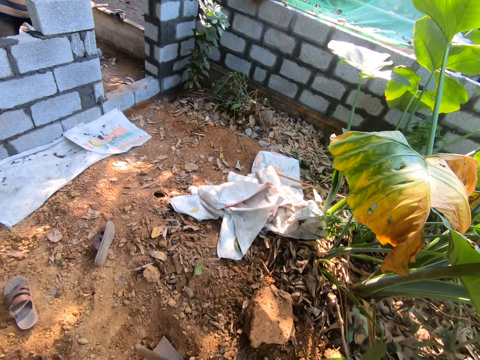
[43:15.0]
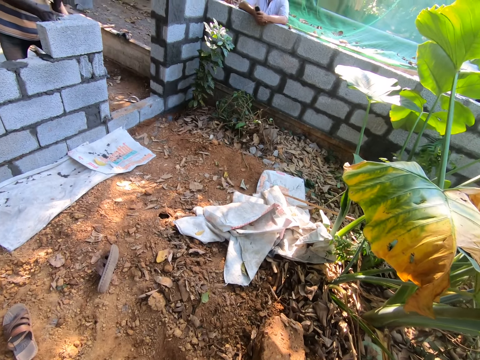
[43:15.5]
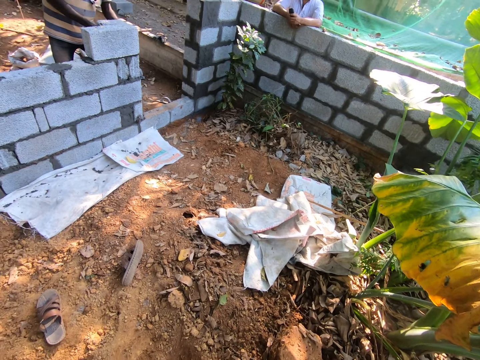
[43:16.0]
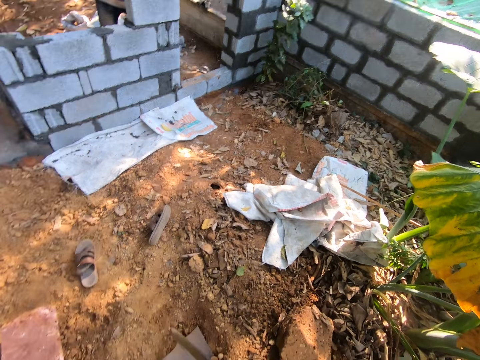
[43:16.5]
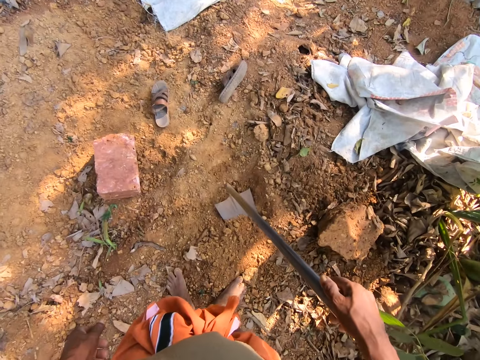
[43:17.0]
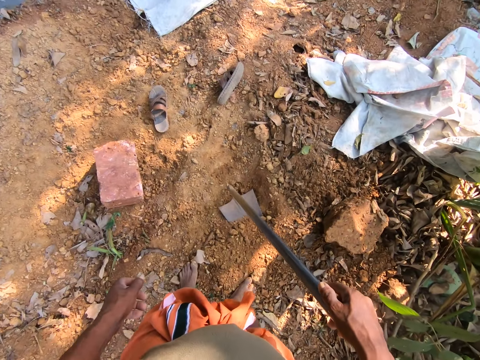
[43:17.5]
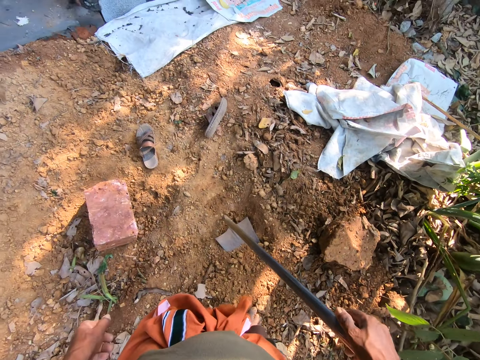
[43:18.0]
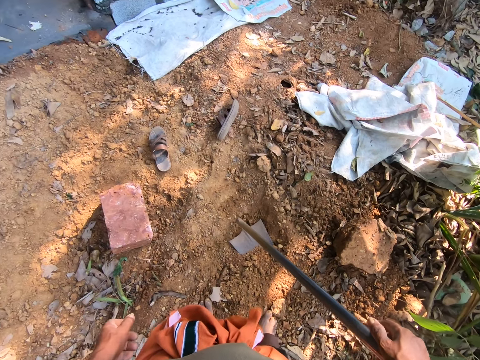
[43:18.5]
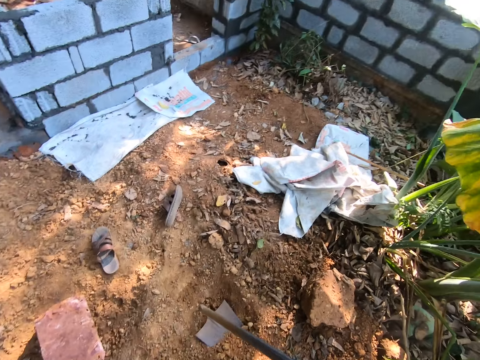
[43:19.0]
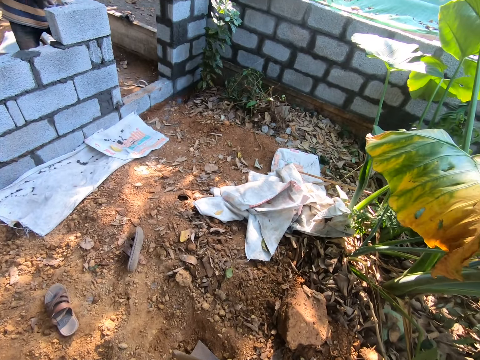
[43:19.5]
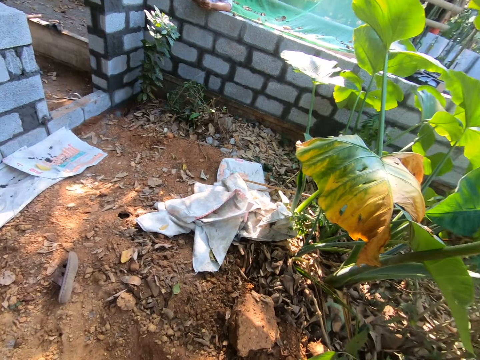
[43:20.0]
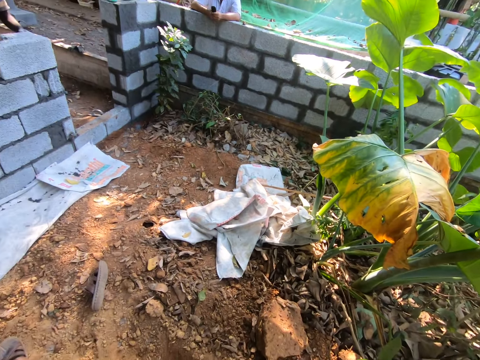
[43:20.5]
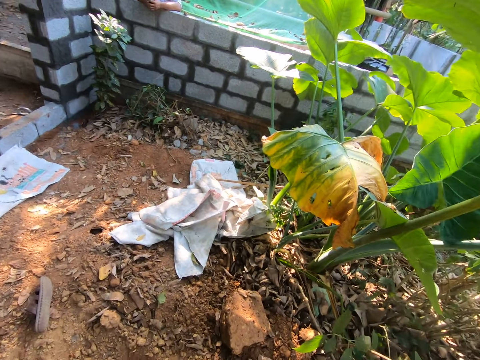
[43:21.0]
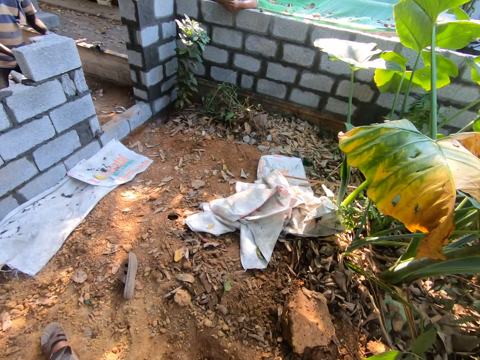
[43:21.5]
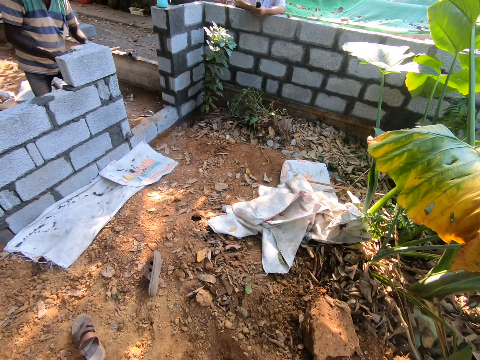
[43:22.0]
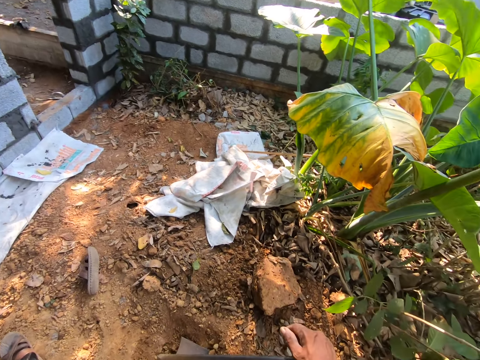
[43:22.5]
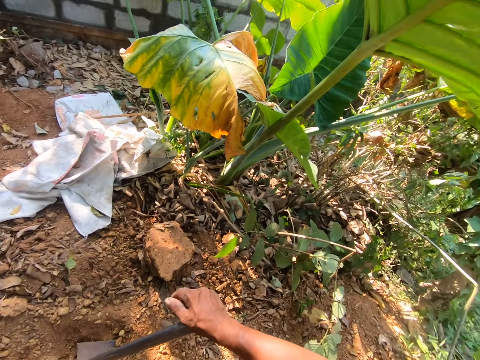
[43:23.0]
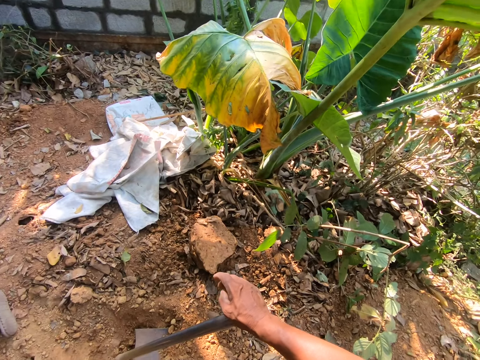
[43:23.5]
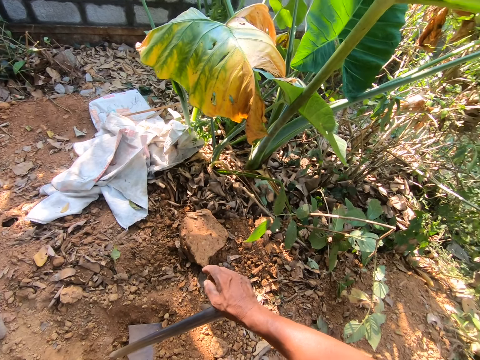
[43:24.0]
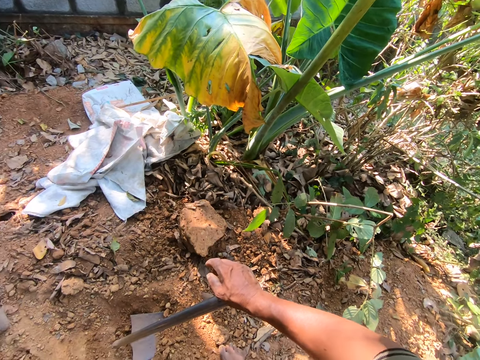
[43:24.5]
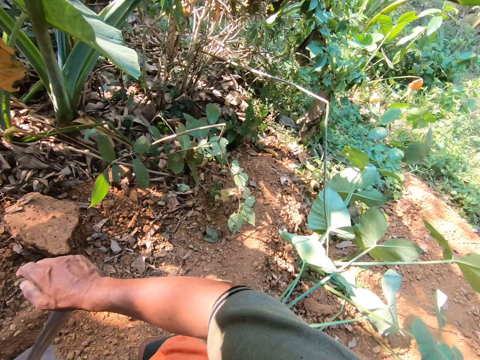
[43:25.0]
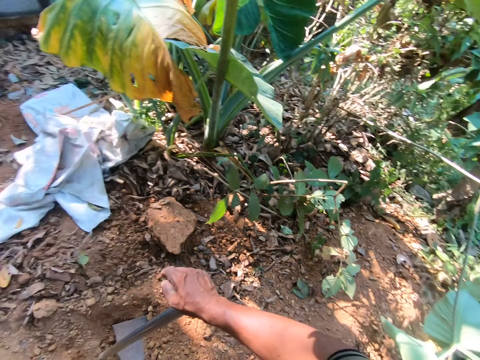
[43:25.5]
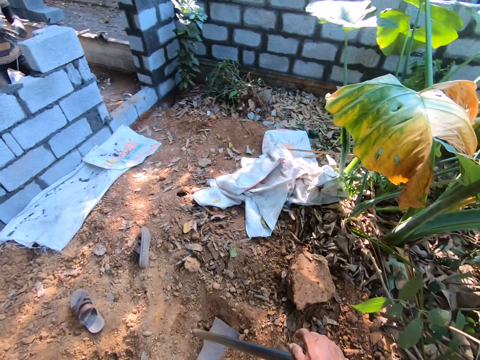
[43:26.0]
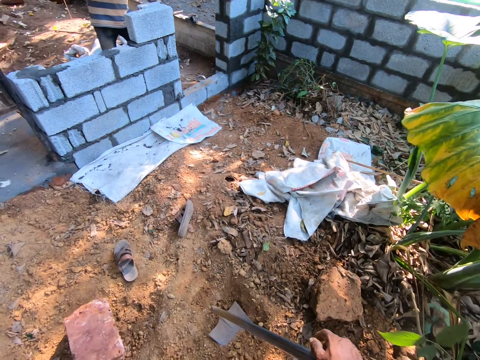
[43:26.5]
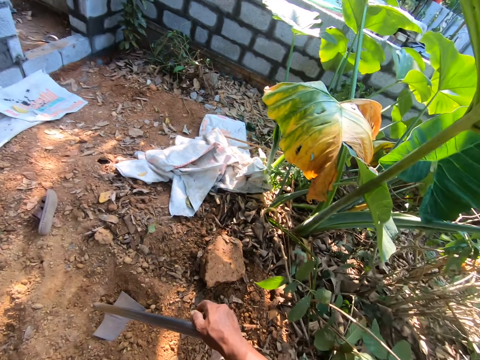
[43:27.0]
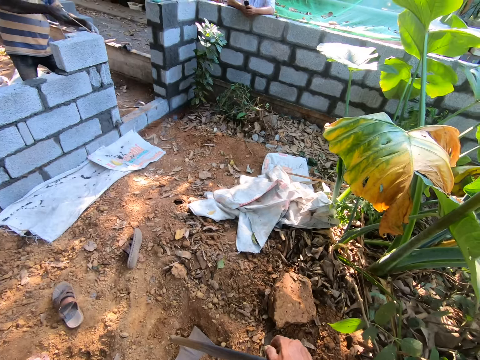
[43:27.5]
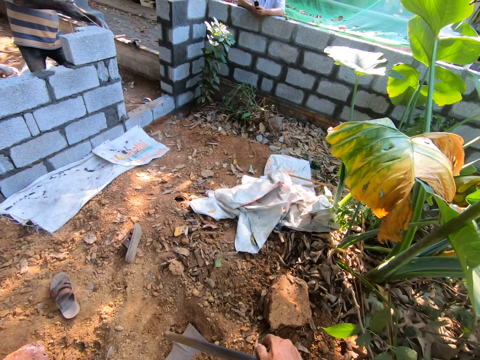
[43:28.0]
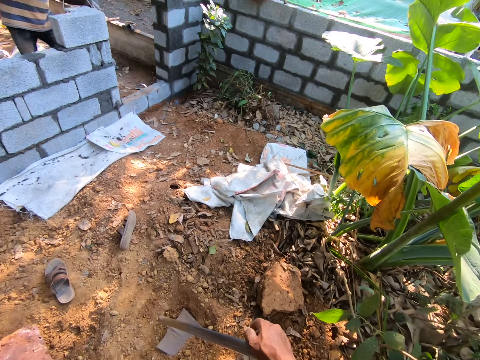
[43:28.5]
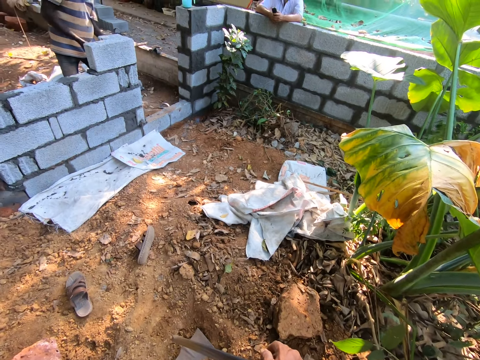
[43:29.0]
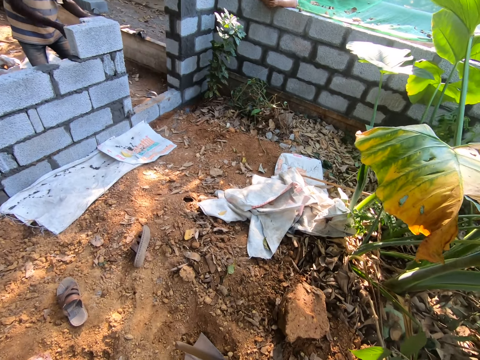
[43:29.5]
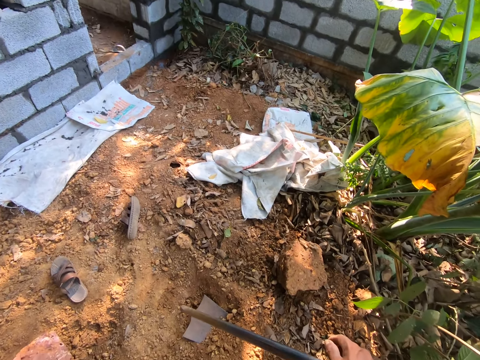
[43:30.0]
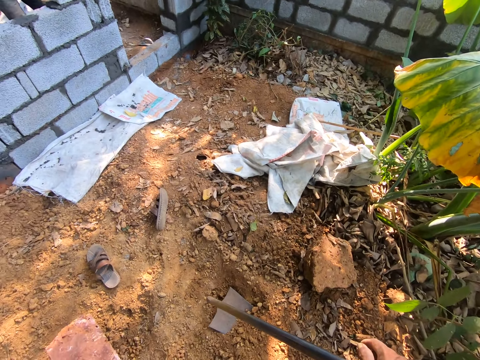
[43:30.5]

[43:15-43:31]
The man touches the brick with his right hand. The camera wearer stands. The man holds a rope with his hands and pulls the rope with his hands. The other man holds a phone with his hands.

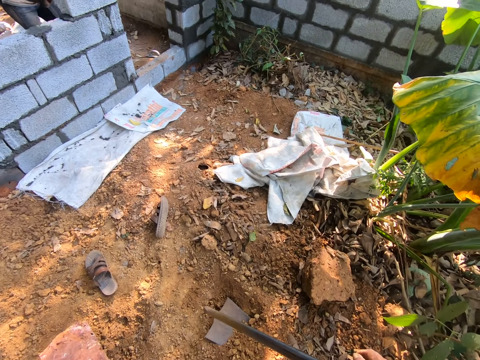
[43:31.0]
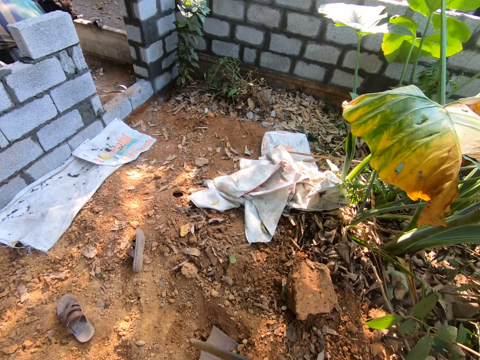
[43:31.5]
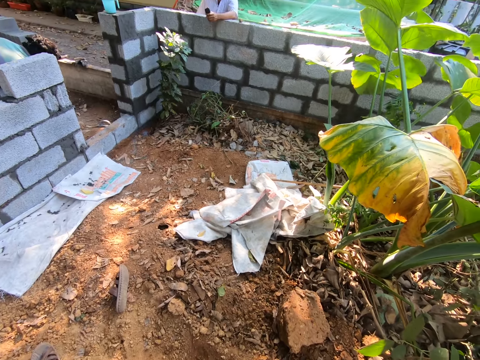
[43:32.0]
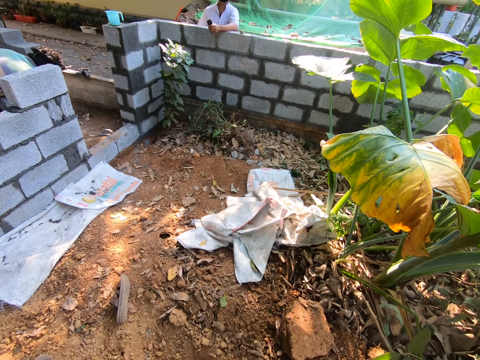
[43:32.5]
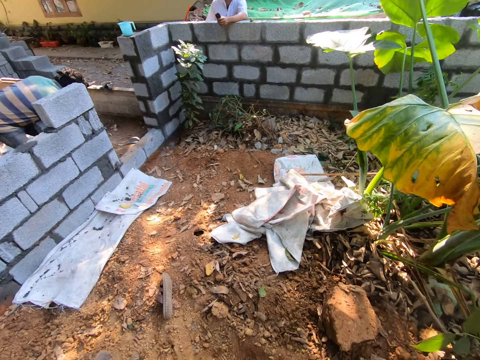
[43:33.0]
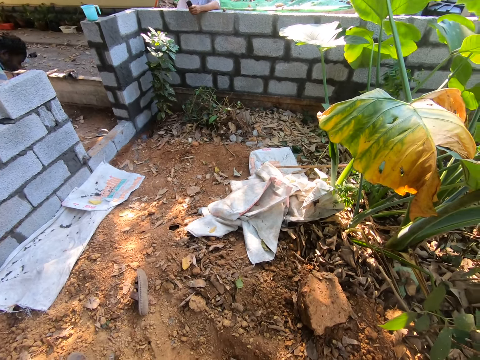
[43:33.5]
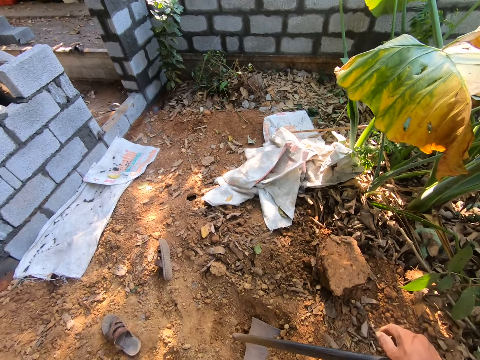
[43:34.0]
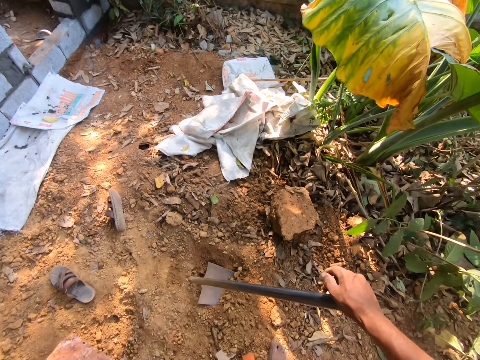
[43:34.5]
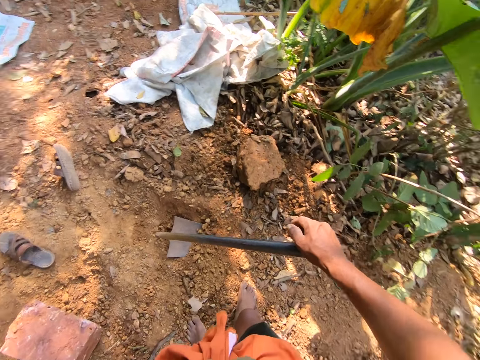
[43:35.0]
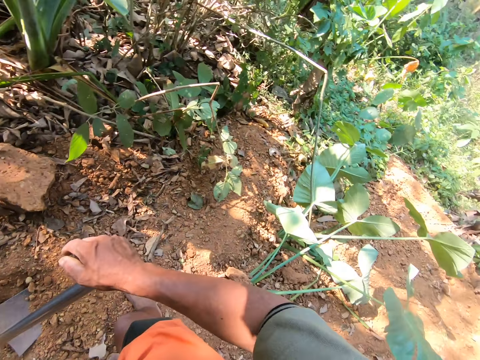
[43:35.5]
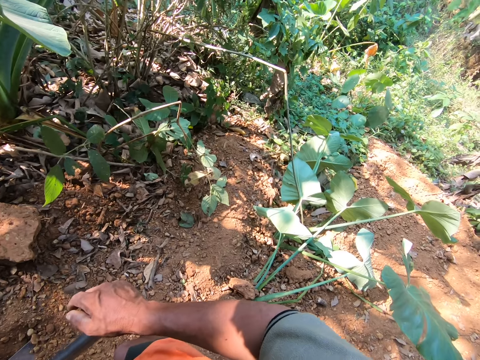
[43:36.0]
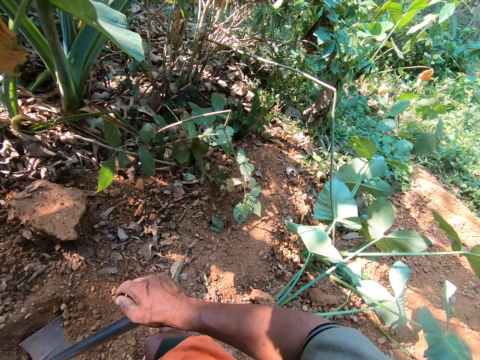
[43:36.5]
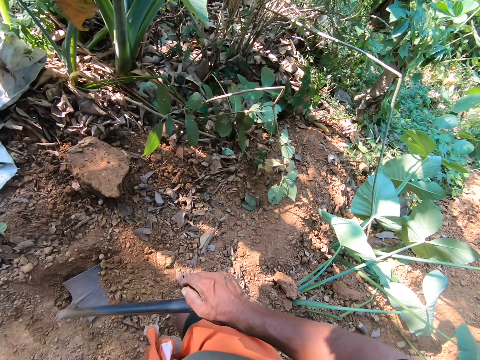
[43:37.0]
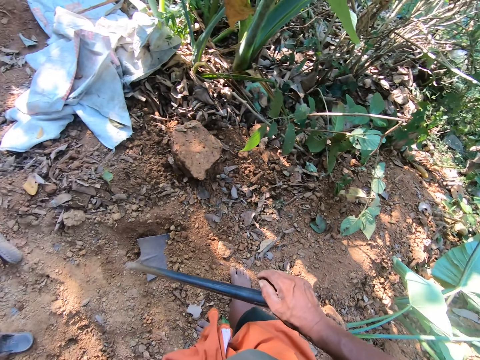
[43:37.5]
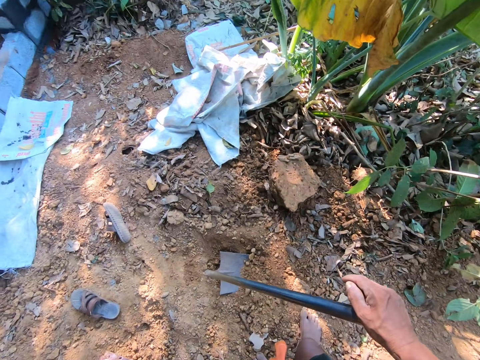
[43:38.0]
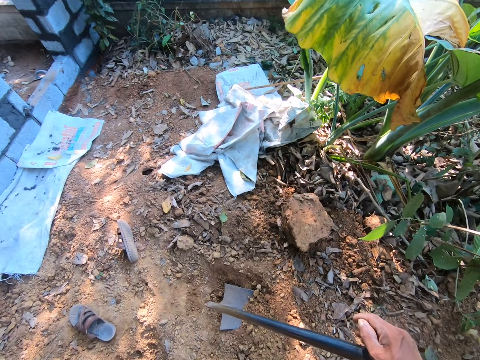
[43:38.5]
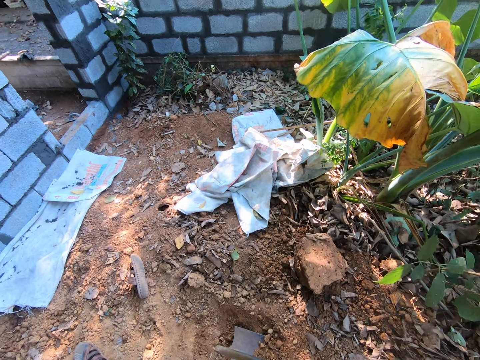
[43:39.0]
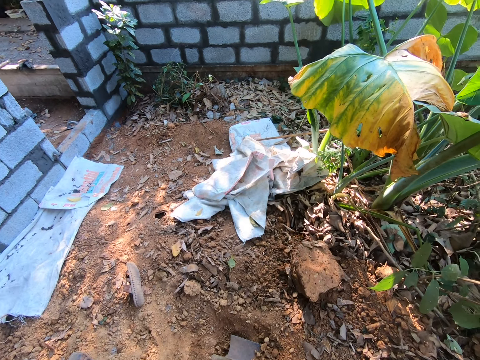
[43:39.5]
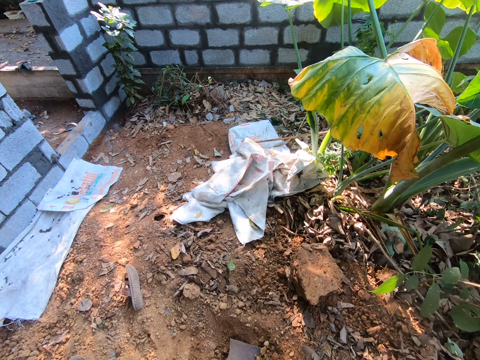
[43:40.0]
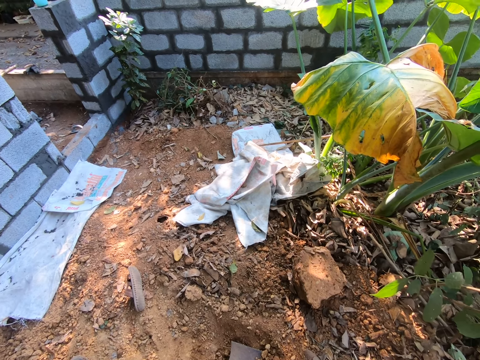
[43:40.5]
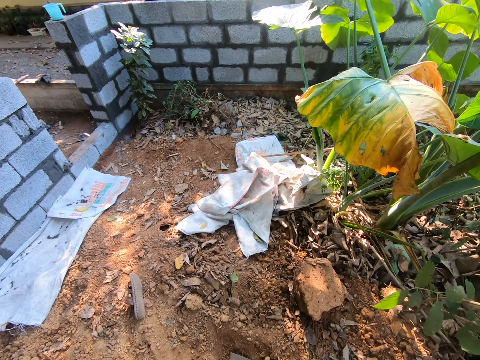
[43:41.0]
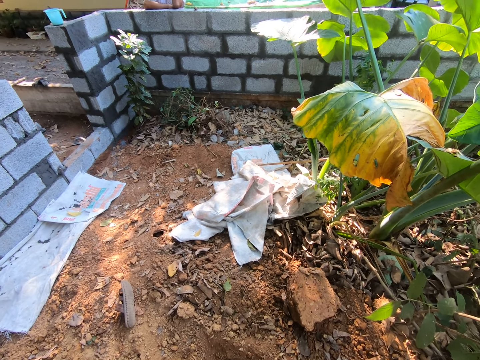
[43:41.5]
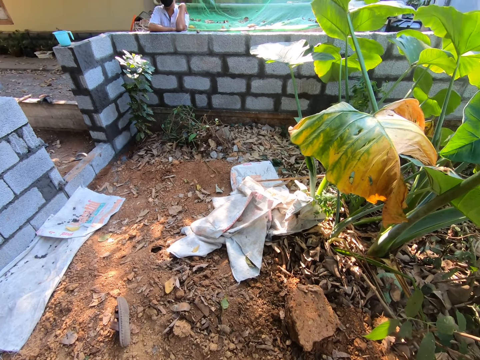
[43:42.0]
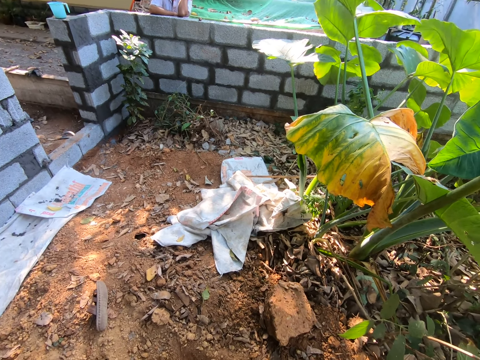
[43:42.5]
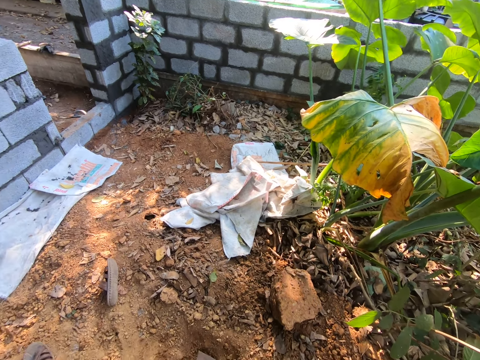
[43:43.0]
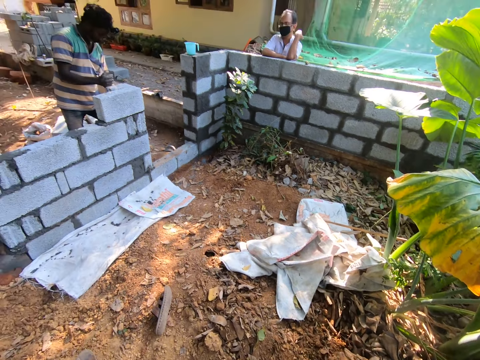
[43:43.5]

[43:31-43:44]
The man holds the phone with his left hand. The camera wearer converses with the man and another man.
